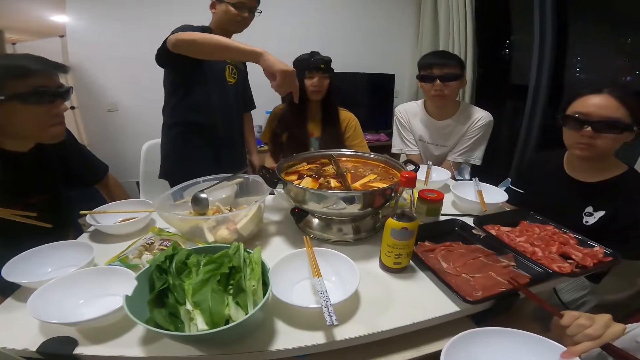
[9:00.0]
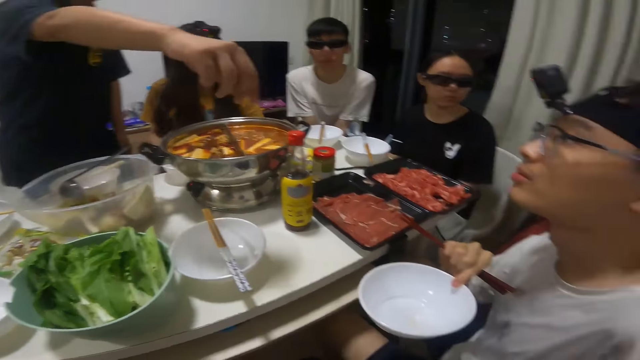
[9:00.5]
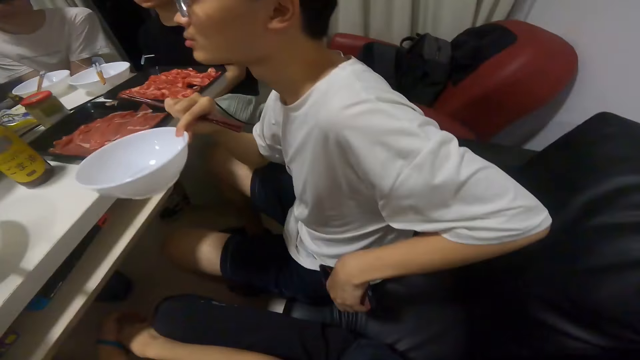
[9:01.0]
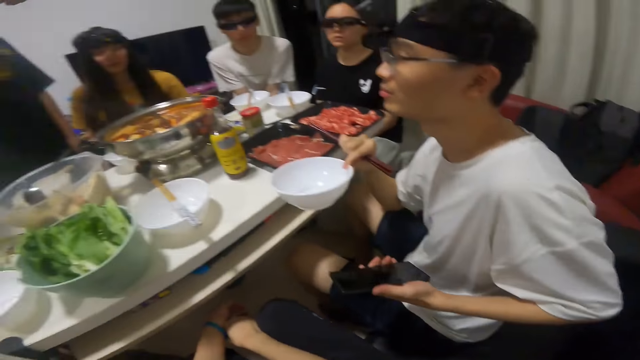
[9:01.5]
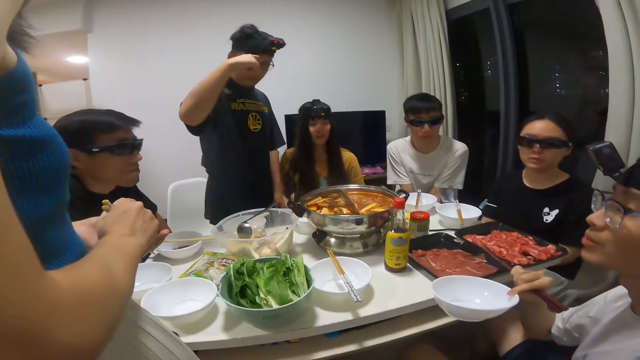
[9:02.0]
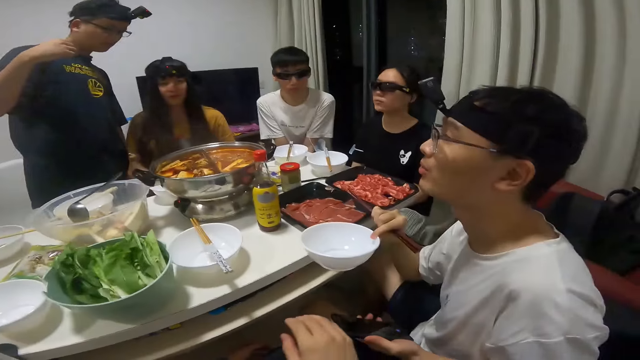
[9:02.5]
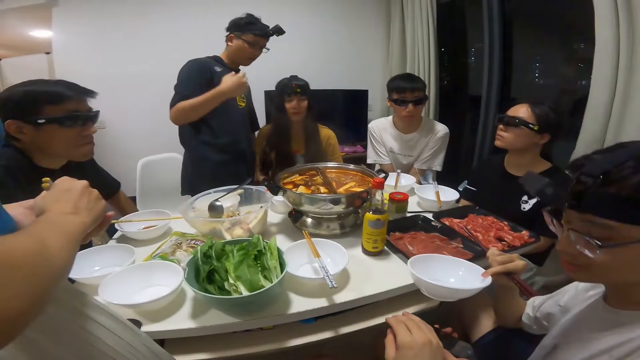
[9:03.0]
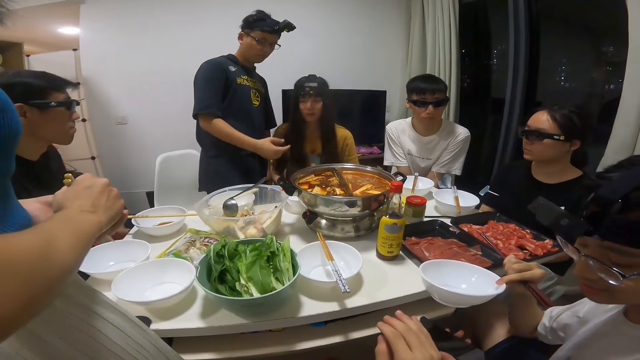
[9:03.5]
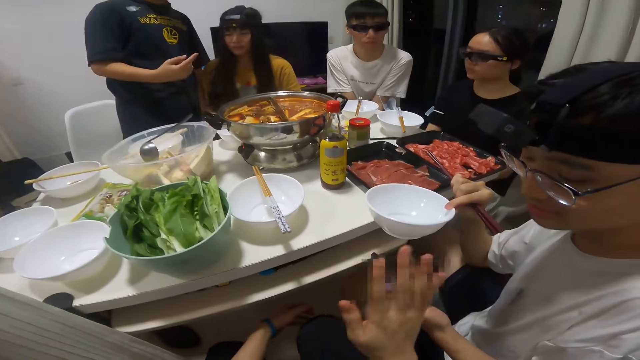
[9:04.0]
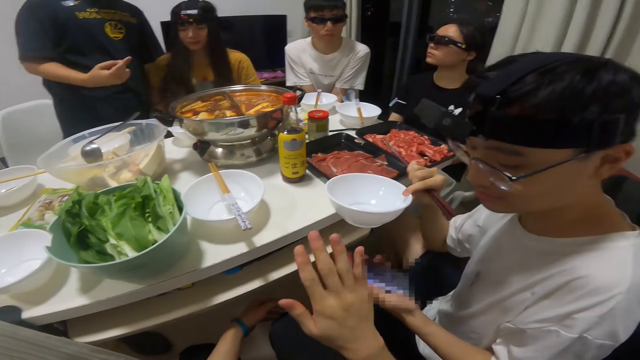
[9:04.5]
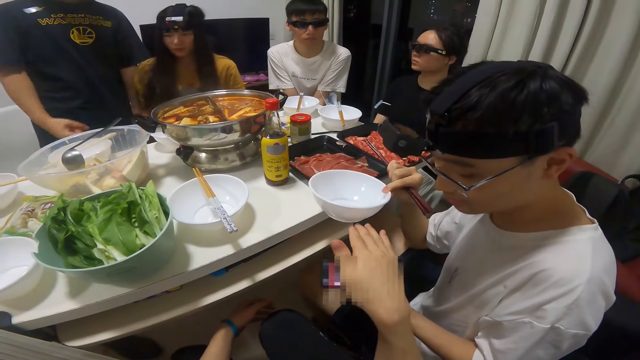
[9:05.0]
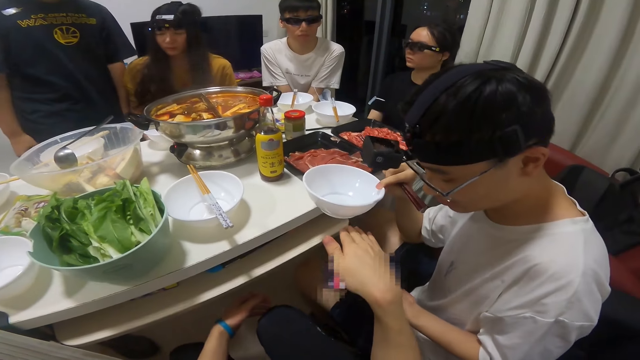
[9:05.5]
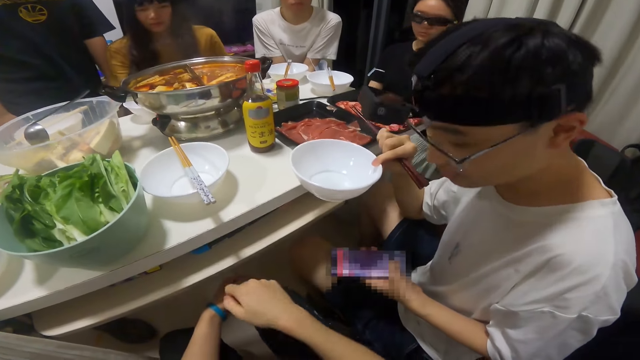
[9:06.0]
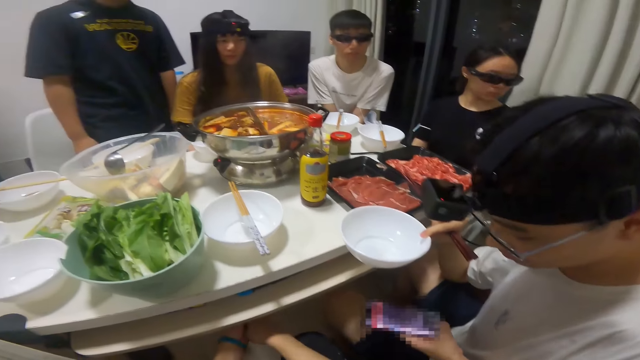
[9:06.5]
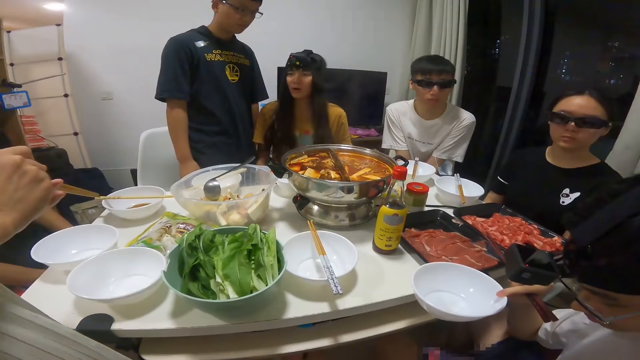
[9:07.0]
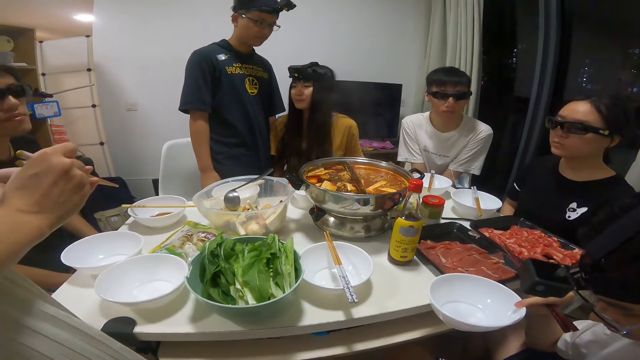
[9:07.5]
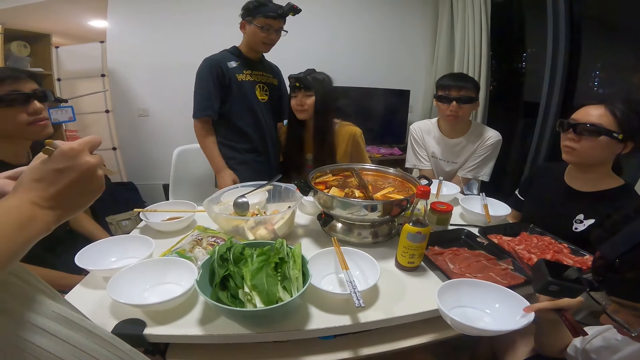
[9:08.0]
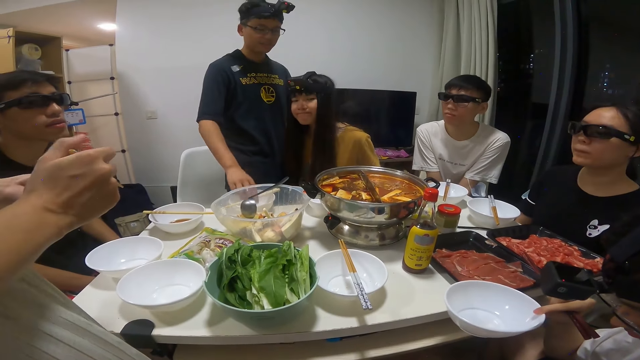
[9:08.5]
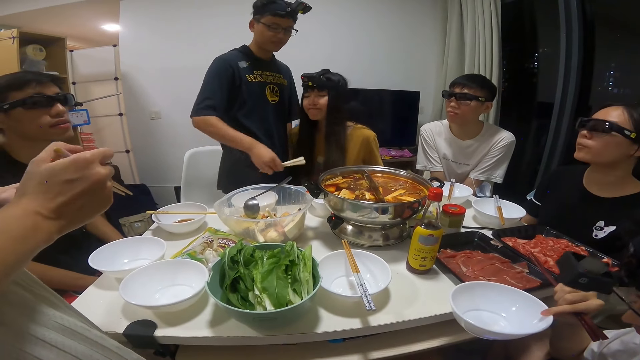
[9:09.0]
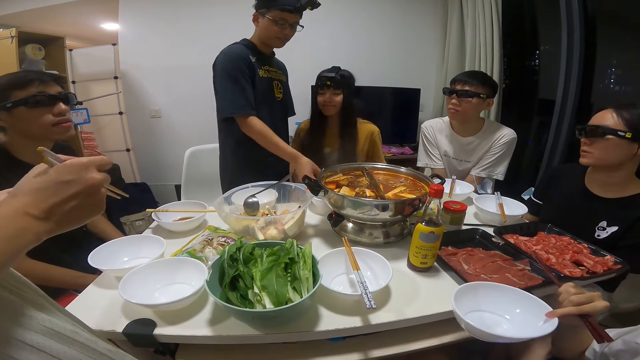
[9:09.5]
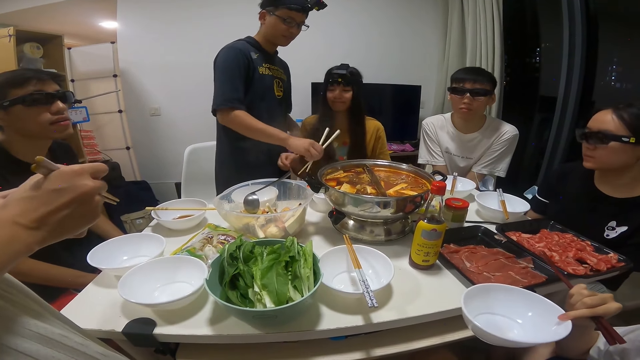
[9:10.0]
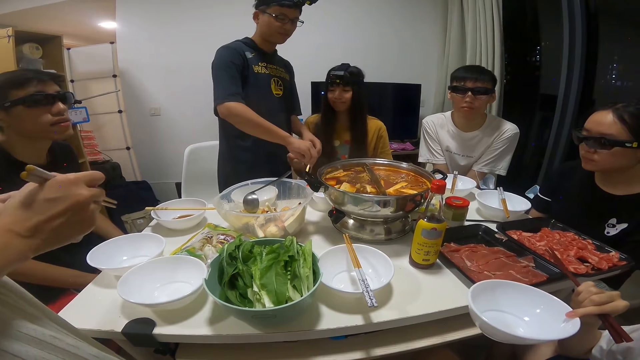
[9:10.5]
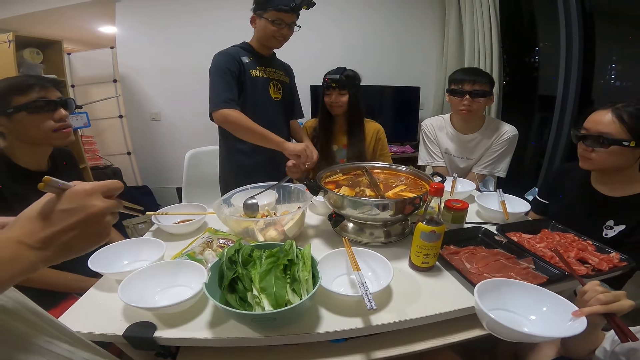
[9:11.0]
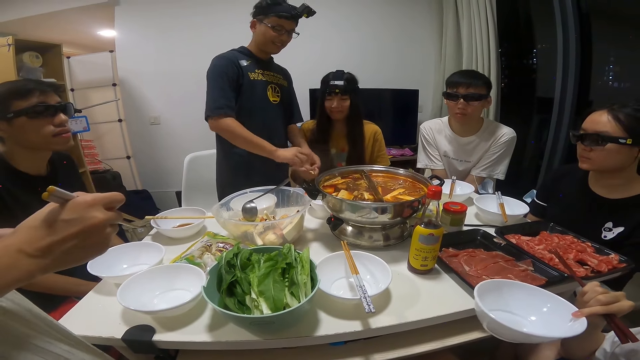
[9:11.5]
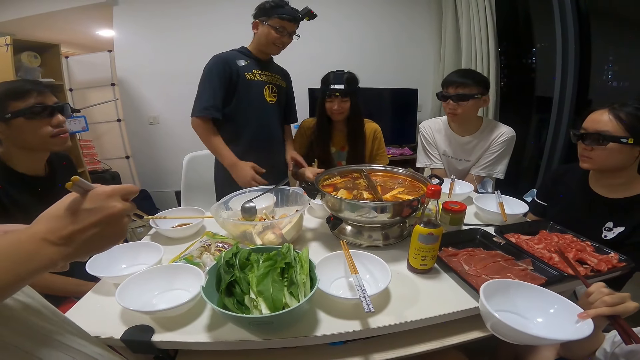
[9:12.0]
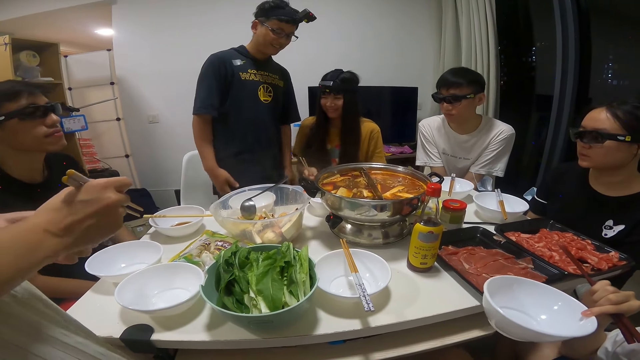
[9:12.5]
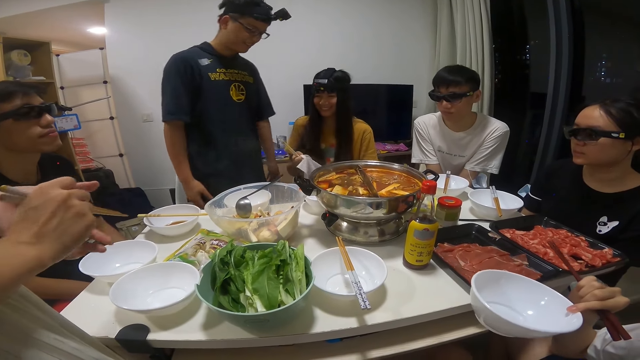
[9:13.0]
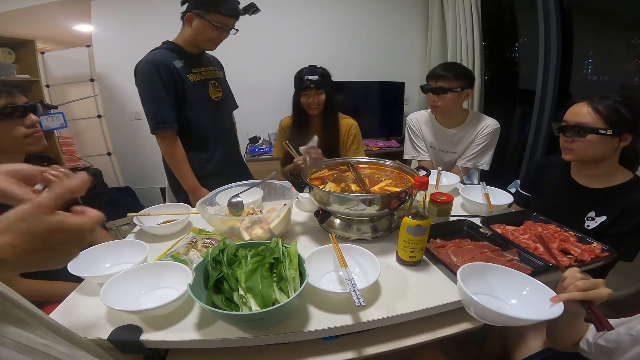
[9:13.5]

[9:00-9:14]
A man retrieves a phone from the pocket. Another man interacts with several people. The other man operates his phone. The camera wearer puts his right hand over the other man's phone. A third man takes the chopstick from the bowl. He gives the chopstick to a woman. The woman takes the chopstick from the third man.

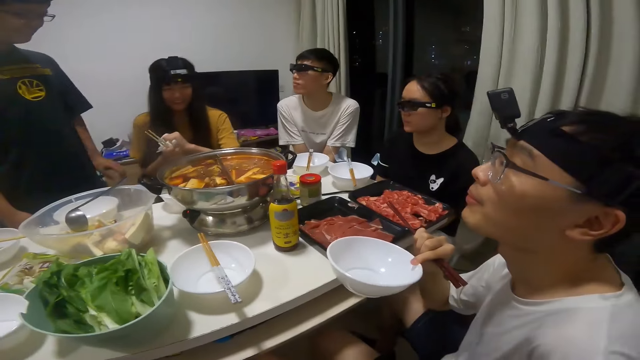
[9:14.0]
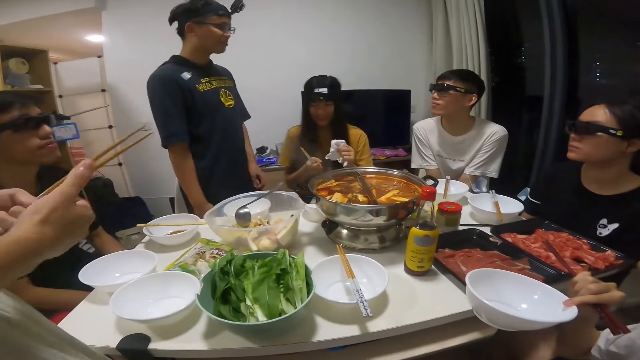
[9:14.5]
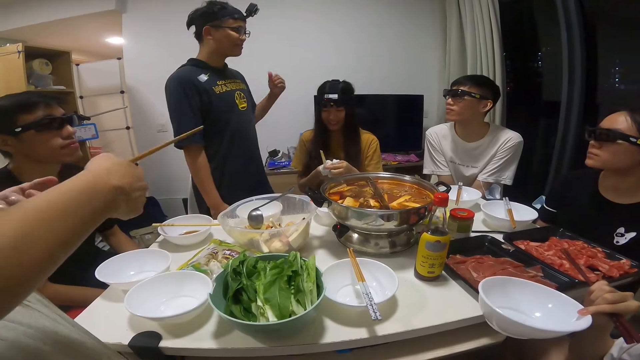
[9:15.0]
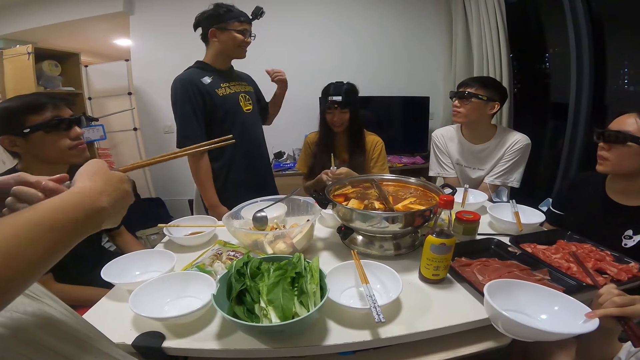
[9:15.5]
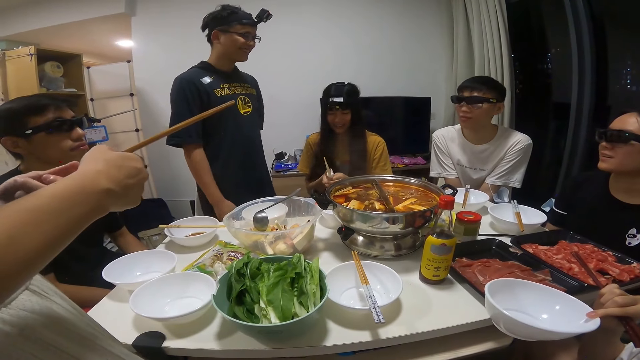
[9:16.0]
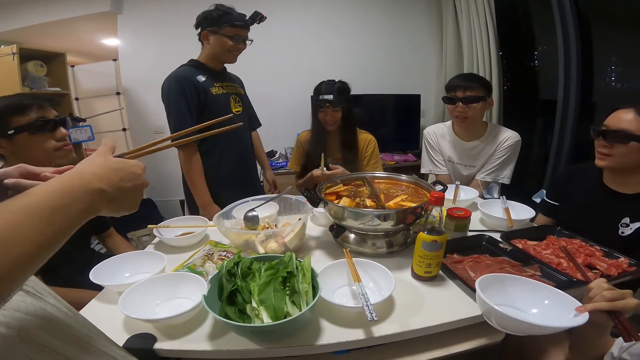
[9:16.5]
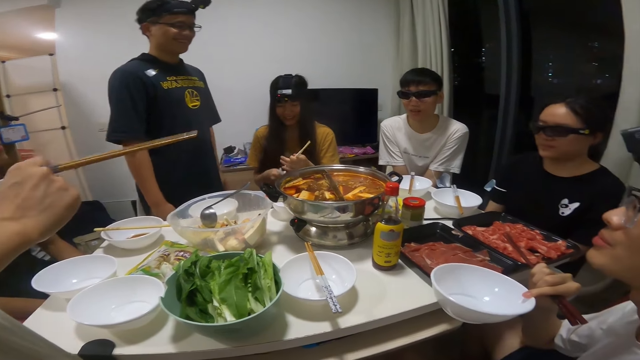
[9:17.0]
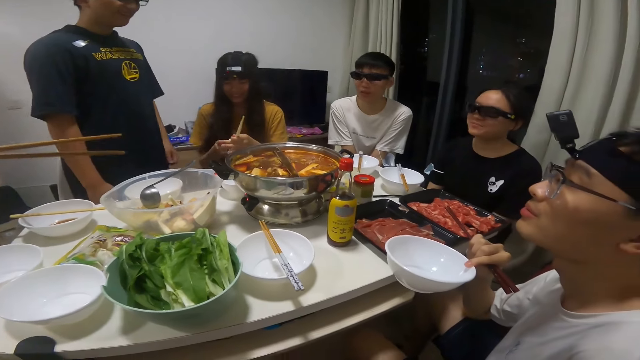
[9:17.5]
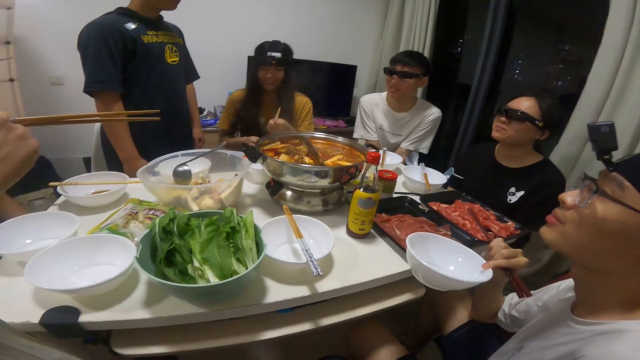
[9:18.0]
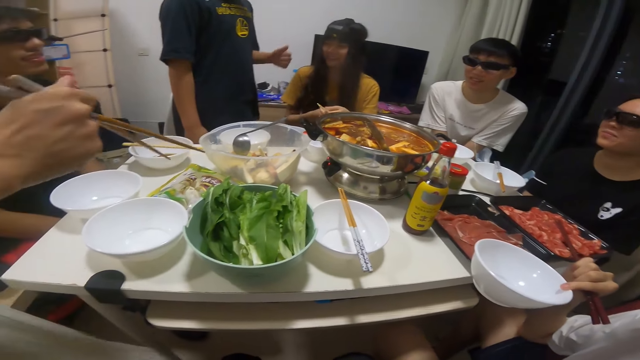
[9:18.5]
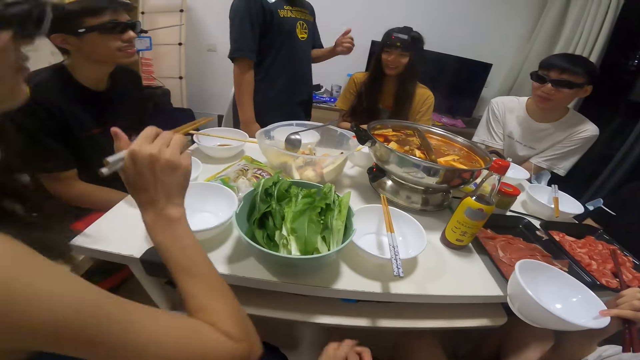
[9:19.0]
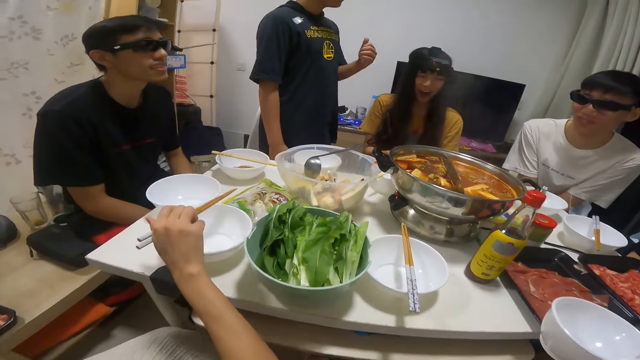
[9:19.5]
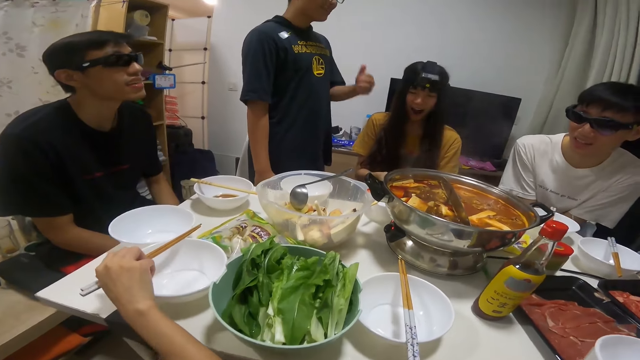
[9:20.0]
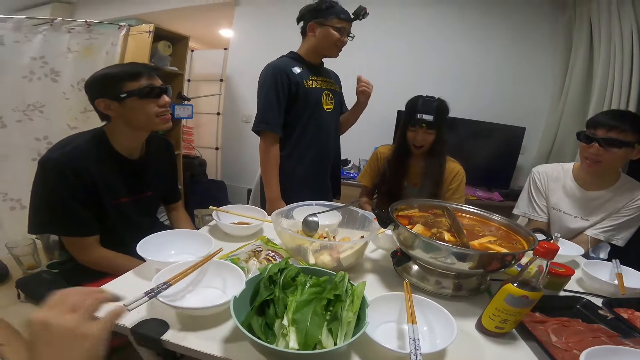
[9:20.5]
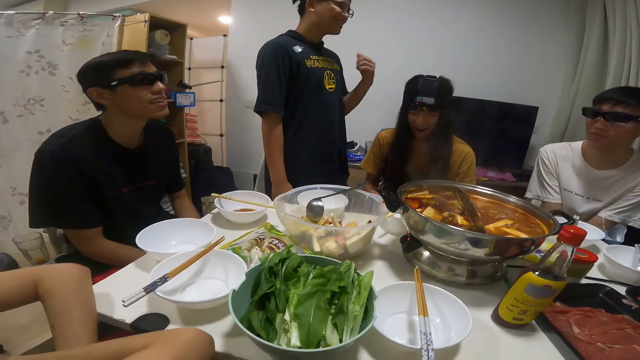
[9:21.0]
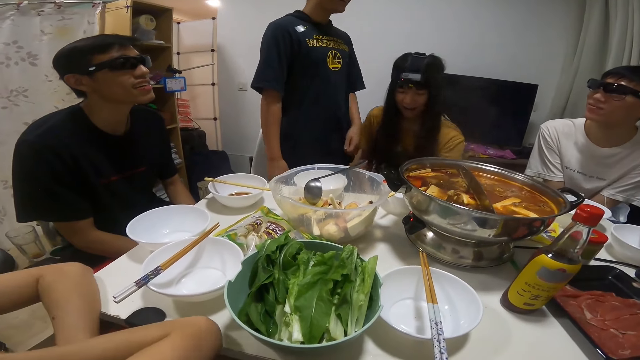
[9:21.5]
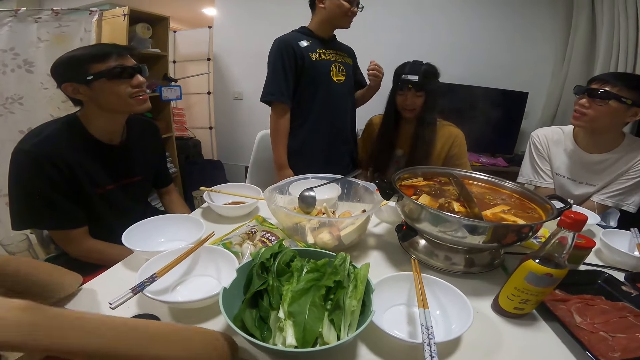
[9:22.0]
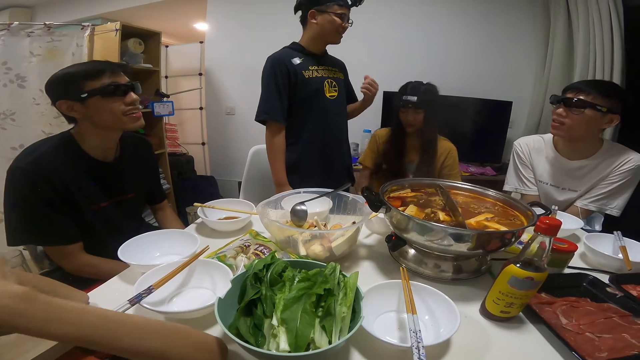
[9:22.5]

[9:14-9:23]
The woman cleans the chopstick with the serviette. The man interacts with another man. Another woman holds her chopsticks in her right hand. She places her chopsticks in her right hand on a plate on the table.
